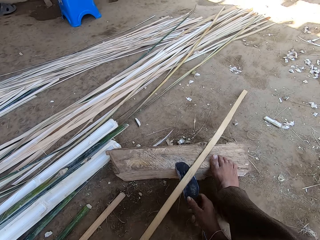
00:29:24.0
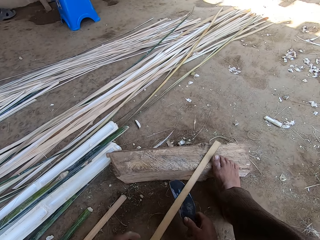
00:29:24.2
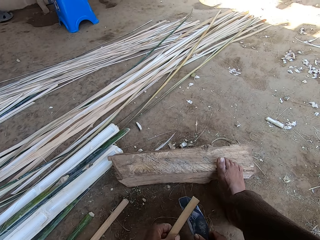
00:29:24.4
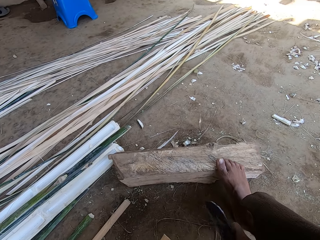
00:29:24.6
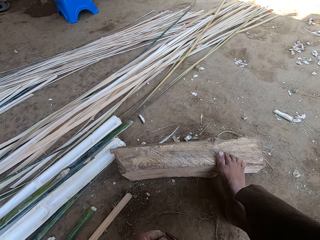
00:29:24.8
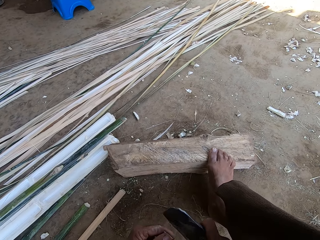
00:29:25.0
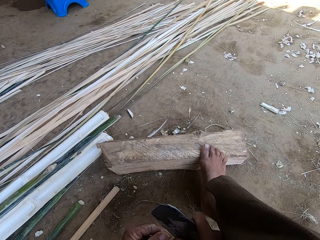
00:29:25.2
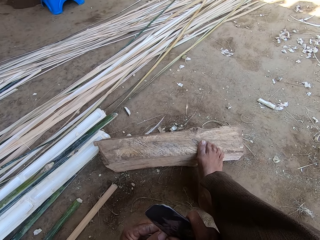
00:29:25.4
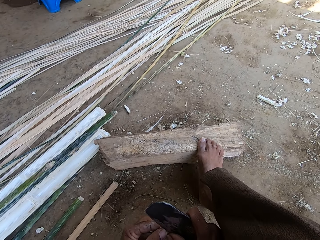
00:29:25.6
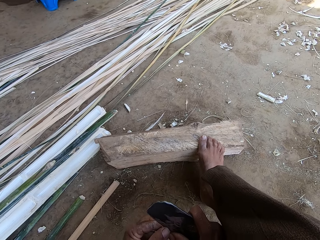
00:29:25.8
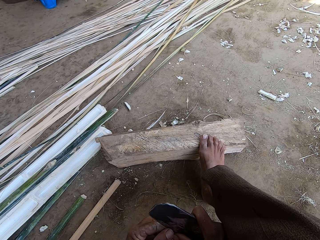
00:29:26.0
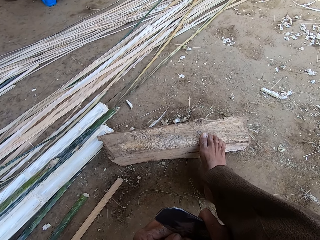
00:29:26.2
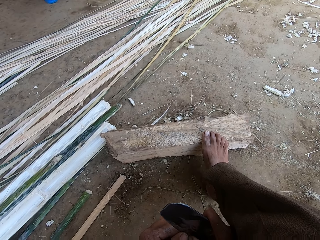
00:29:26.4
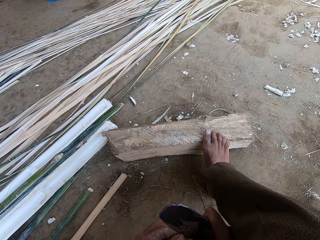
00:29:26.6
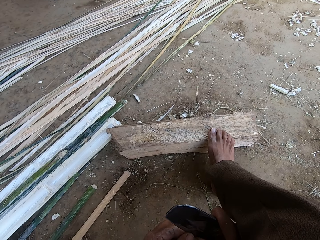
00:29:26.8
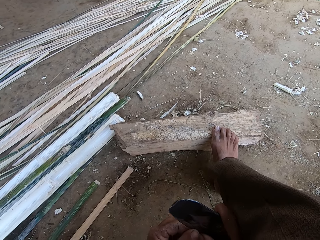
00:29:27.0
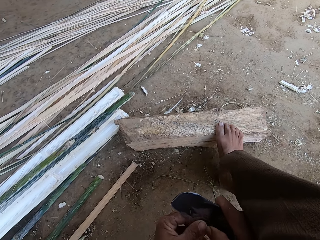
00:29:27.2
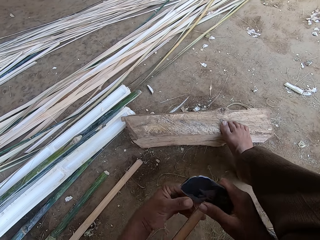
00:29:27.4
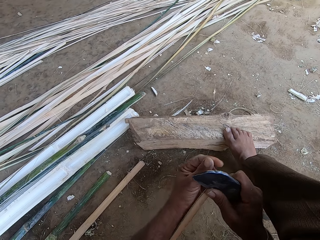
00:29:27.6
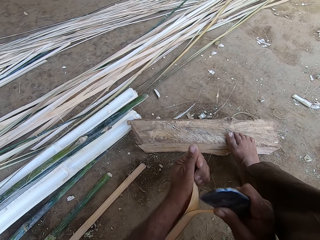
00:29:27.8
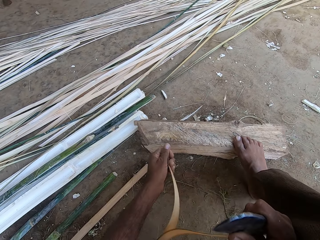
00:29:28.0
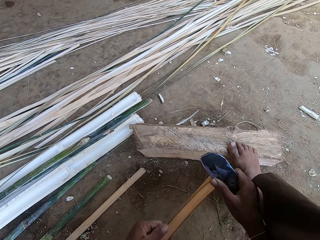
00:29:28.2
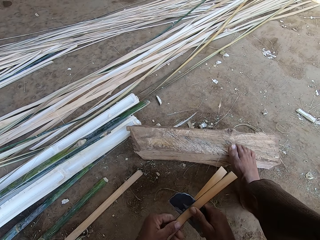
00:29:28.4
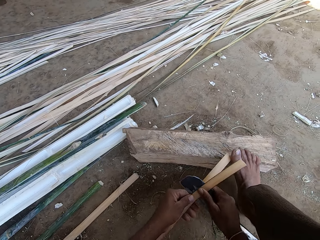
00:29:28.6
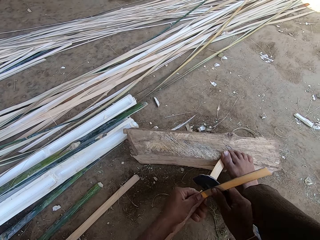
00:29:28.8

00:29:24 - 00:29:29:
The camera wearer peels the bamboo.

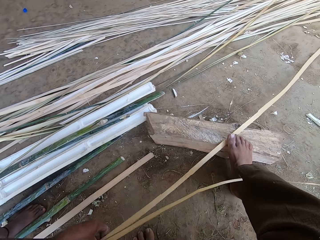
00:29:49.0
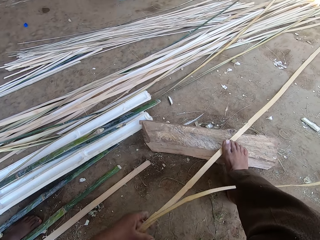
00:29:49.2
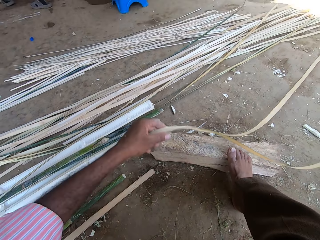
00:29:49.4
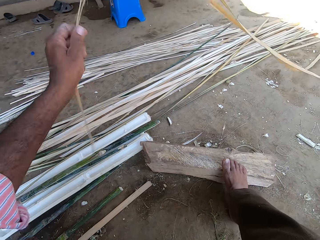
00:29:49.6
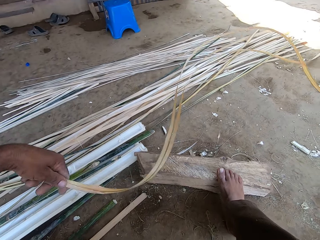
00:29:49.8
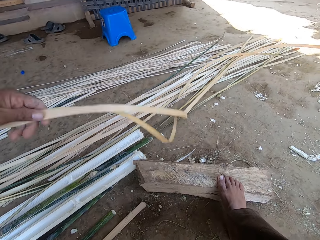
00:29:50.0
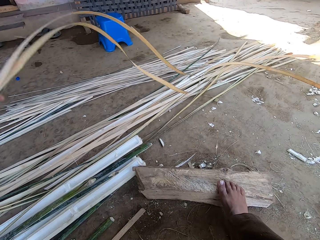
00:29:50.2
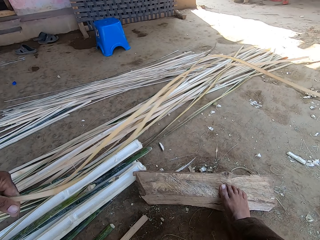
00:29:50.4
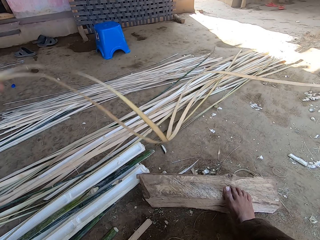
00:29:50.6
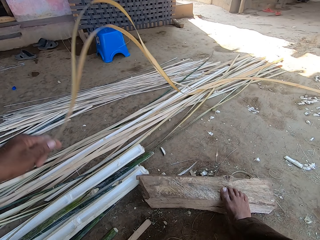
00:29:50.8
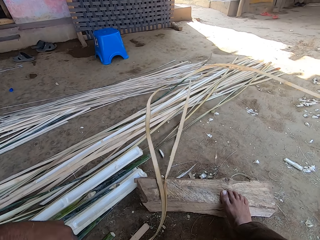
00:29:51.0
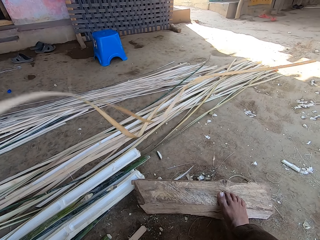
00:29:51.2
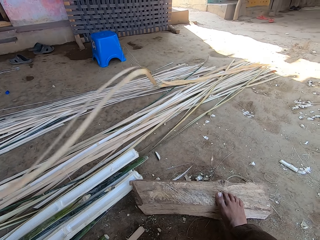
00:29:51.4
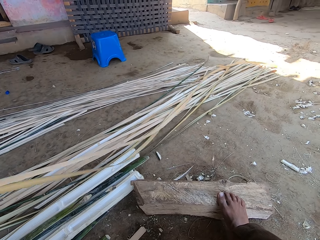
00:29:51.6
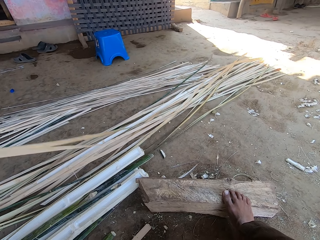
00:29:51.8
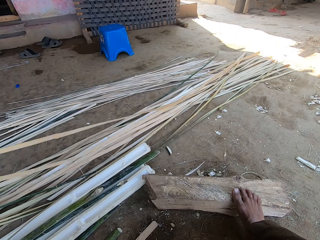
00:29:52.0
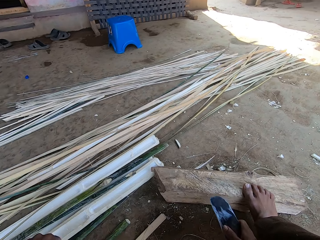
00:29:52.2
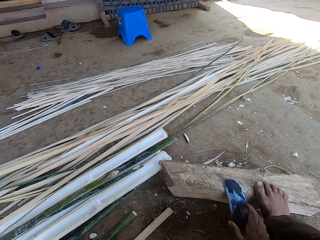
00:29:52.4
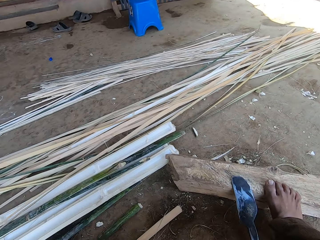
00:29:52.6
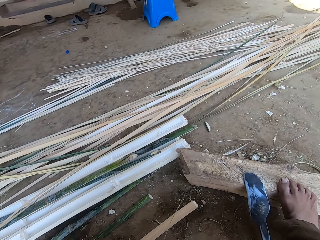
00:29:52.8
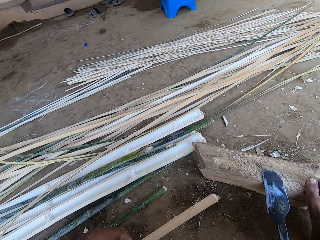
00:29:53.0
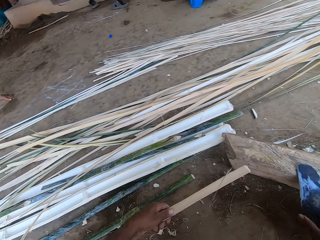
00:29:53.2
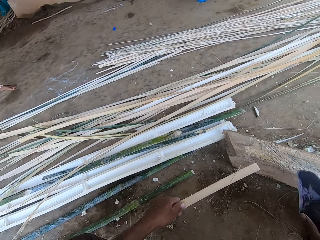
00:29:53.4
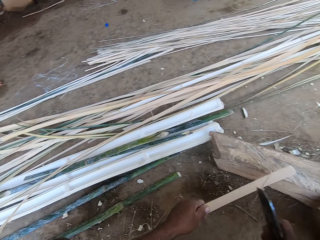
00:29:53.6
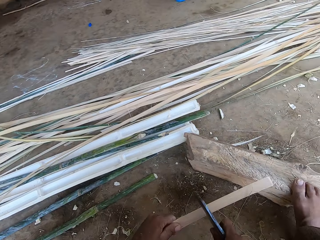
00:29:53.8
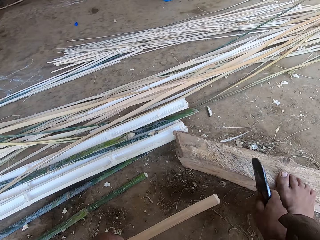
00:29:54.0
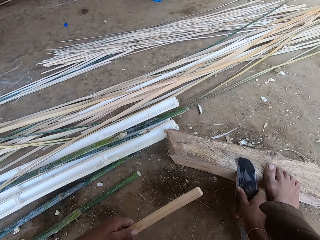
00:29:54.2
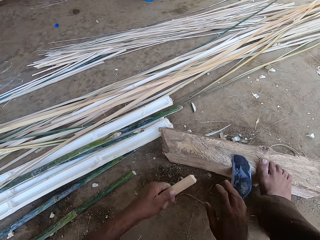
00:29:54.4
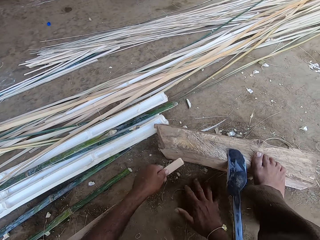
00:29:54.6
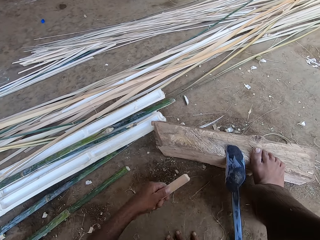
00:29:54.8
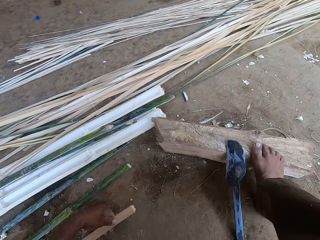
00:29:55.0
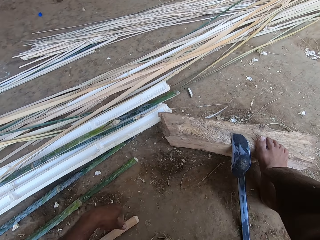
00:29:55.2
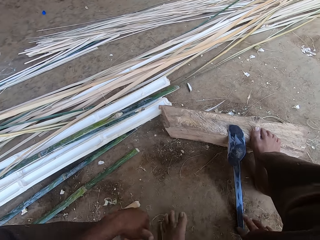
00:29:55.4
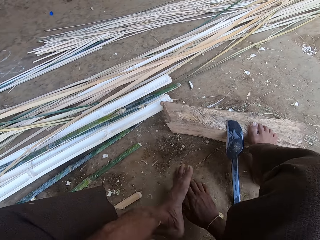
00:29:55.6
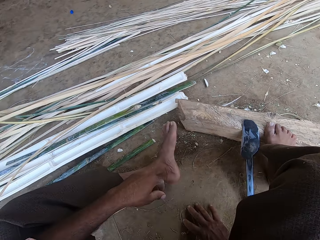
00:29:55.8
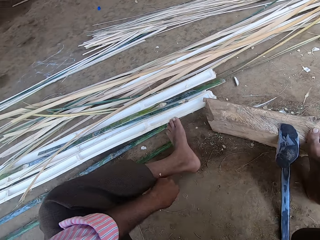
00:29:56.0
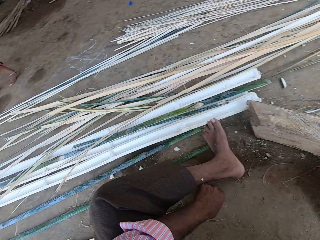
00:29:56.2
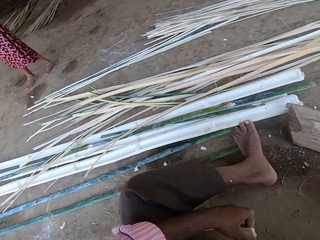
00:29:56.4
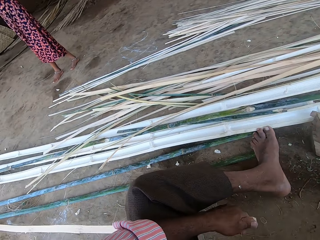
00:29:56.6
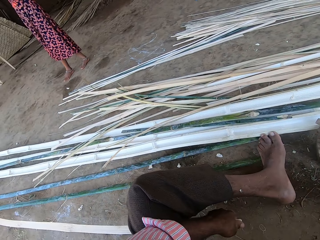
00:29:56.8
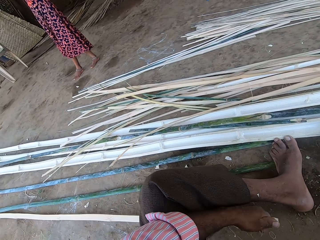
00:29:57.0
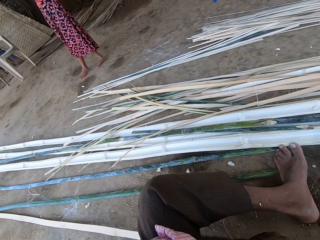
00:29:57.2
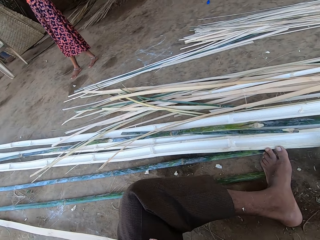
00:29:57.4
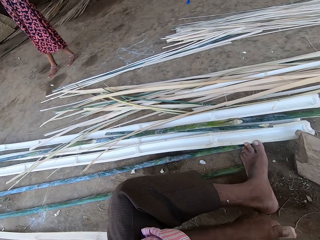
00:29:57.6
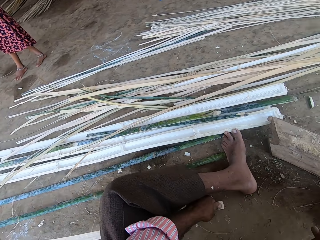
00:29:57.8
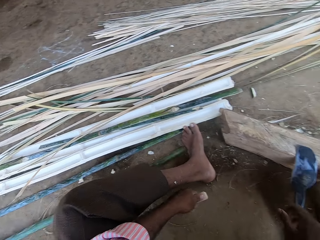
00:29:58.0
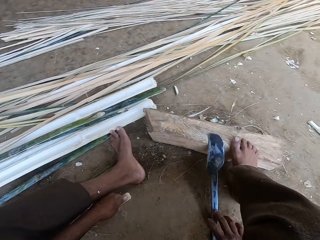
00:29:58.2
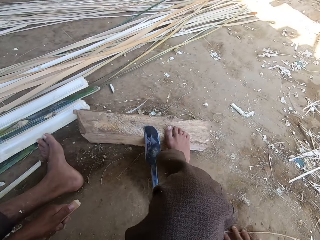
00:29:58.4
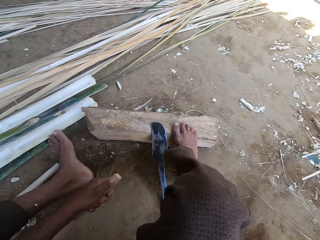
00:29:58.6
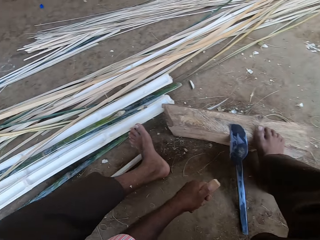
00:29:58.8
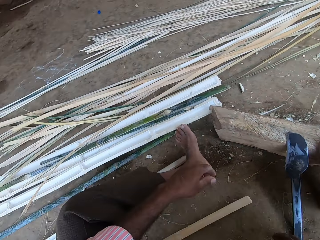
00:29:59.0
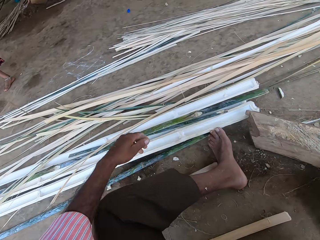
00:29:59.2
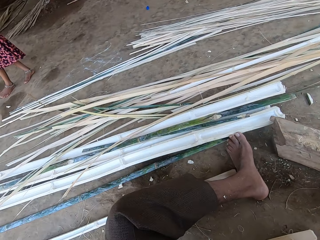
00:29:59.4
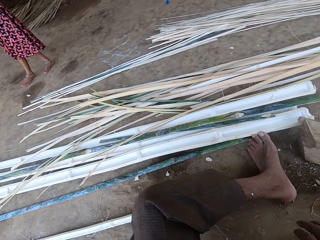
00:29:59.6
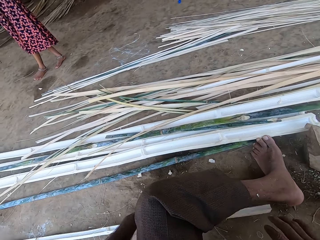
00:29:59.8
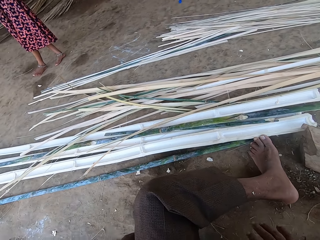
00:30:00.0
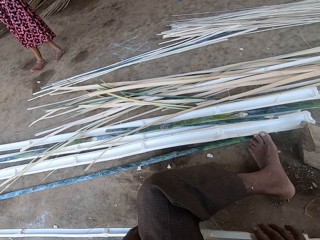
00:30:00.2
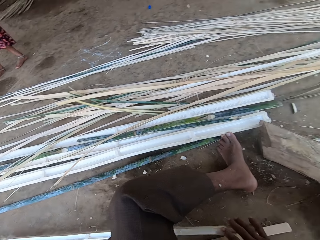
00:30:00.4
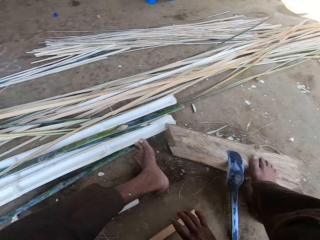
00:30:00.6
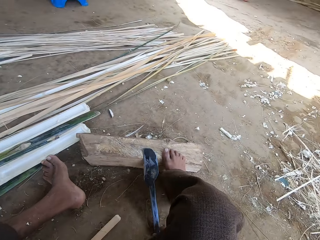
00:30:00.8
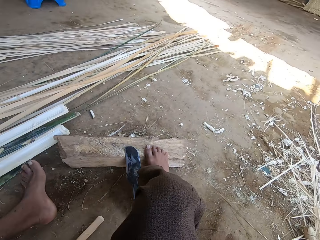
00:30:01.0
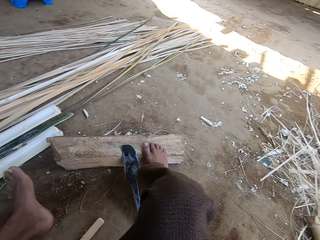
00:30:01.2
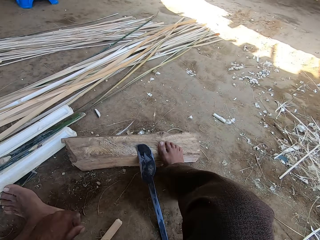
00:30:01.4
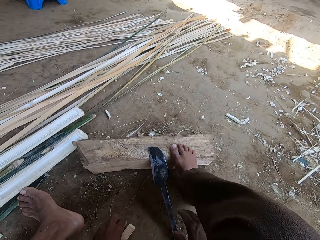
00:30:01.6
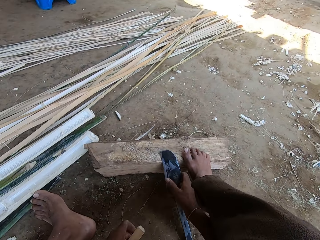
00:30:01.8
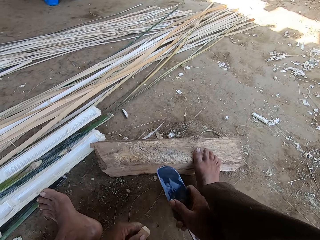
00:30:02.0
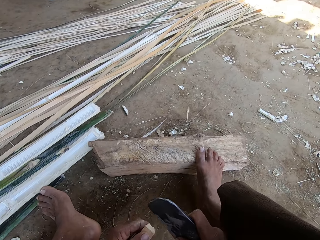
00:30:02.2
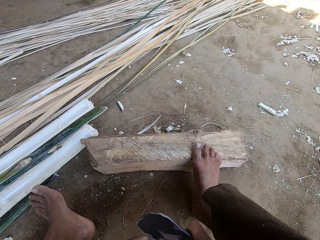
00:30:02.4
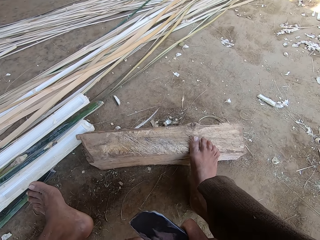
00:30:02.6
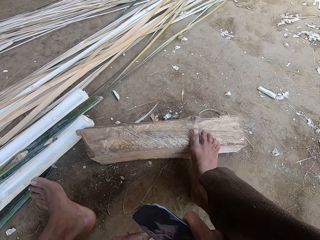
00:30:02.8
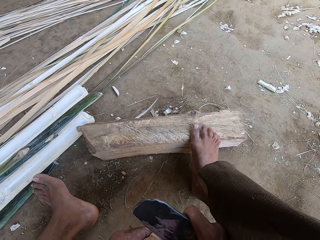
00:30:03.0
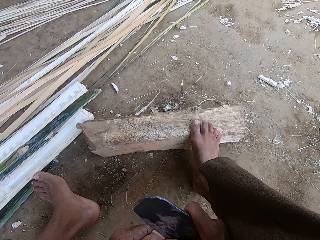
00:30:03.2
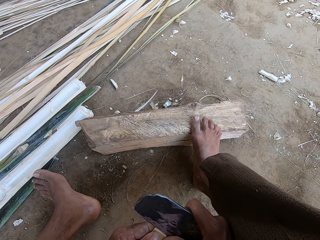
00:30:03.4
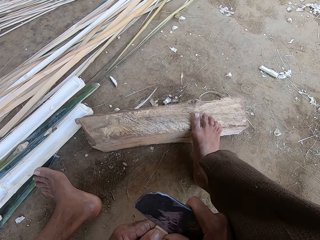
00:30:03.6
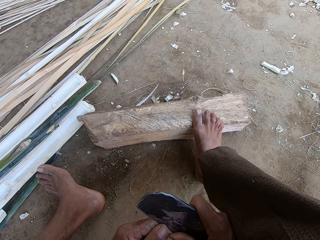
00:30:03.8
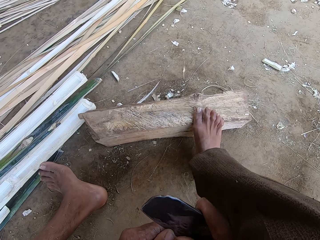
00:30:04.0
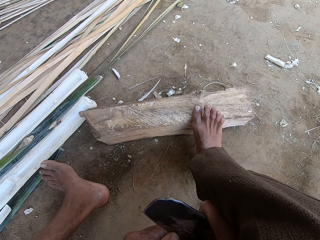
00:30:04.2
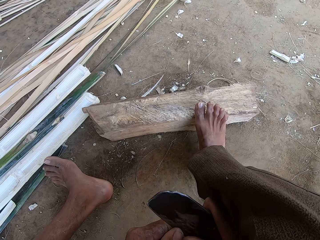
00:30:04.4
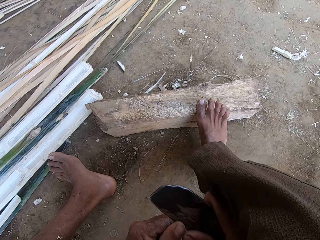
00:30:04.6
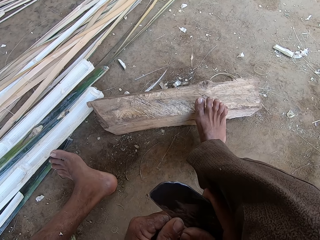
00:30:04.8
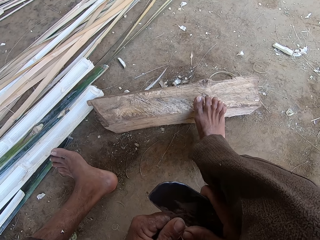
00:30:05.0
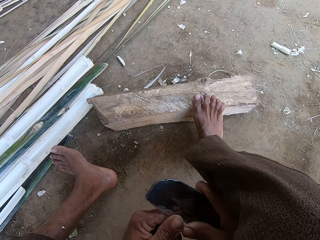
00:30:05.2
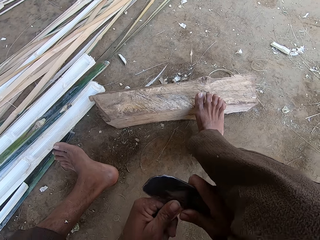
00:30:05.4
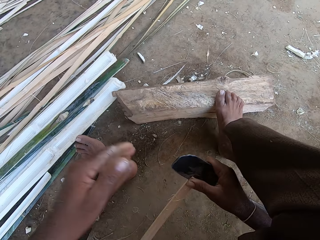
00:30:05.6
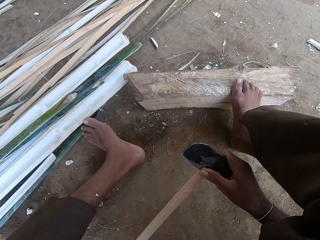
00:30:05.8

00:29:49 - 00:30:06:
The camera wearer moves the bamboos. They place the bamboo on top of other bamboos on the ground. They place the knife on the wood. They pick up the bamboo. They move the pieces of bamboo aside. They move the leg. They hold the bamboo. They pick up the knife. They cut the bamboo with the knife.
